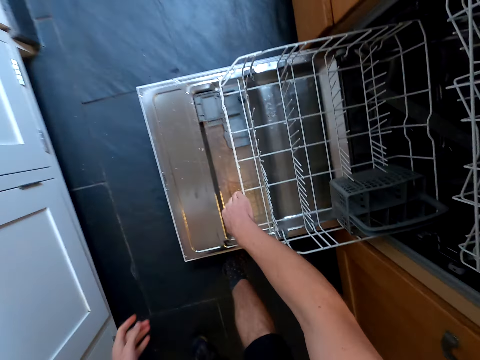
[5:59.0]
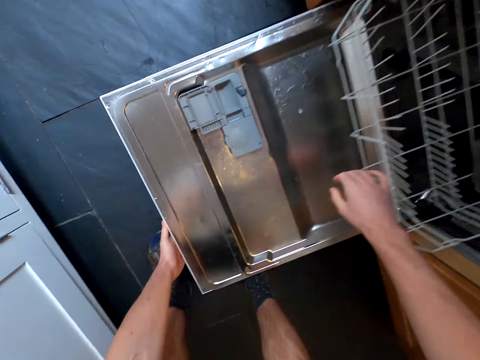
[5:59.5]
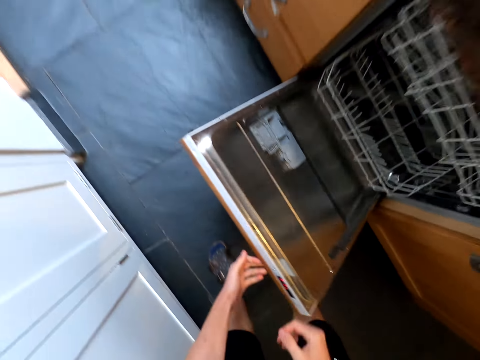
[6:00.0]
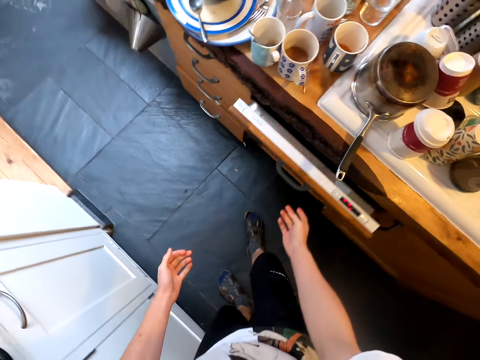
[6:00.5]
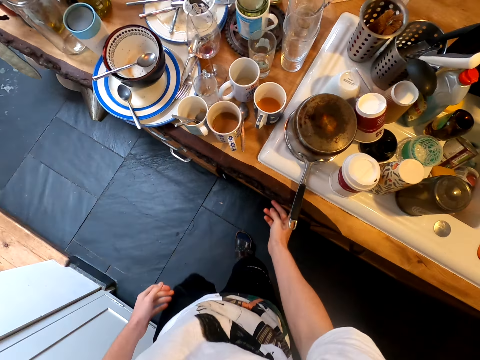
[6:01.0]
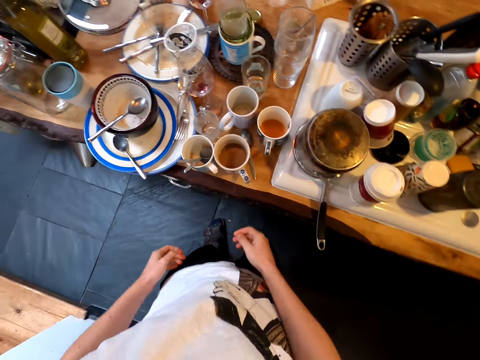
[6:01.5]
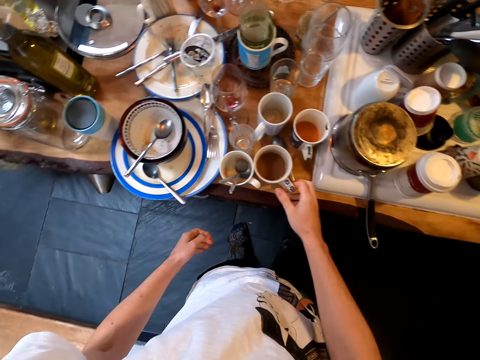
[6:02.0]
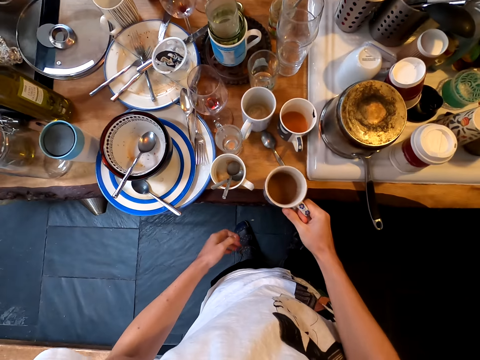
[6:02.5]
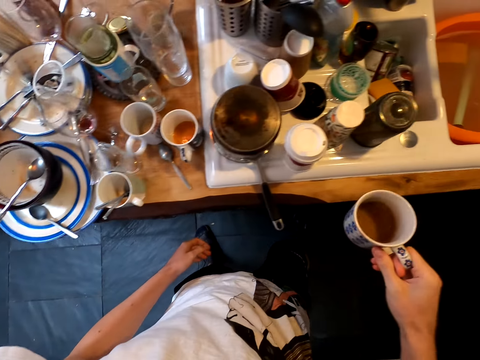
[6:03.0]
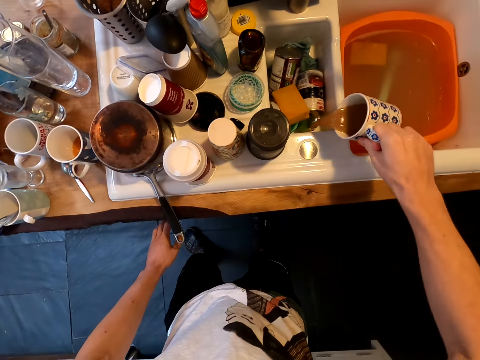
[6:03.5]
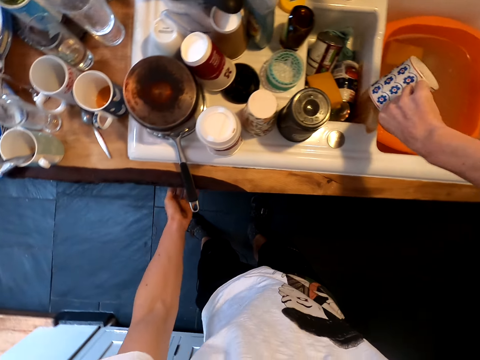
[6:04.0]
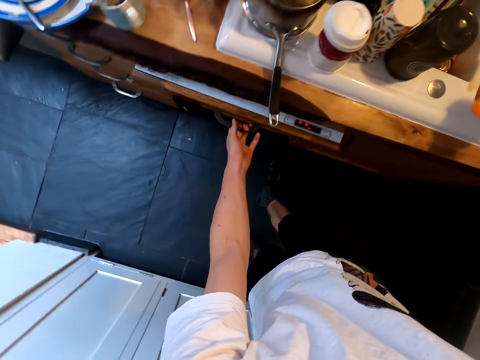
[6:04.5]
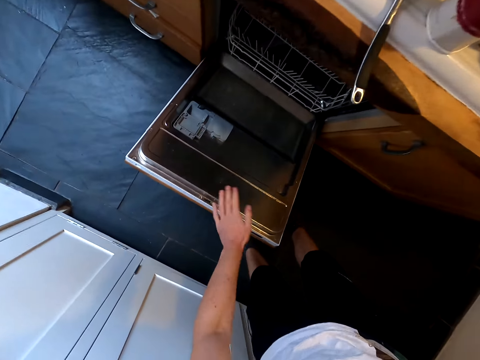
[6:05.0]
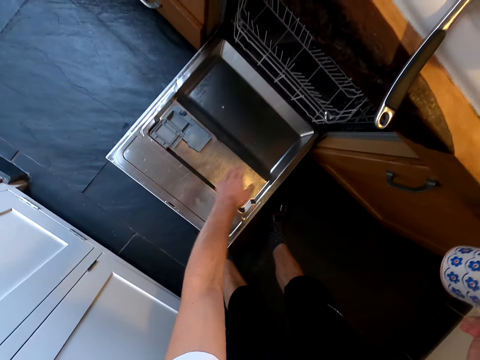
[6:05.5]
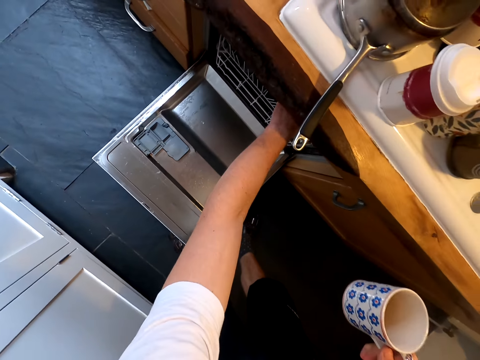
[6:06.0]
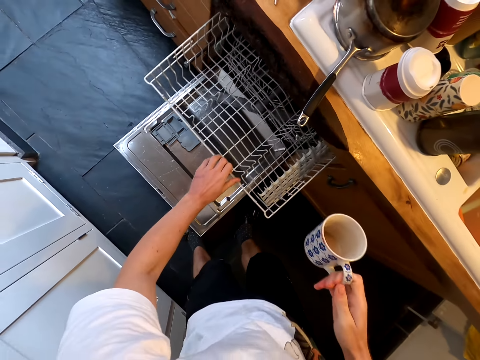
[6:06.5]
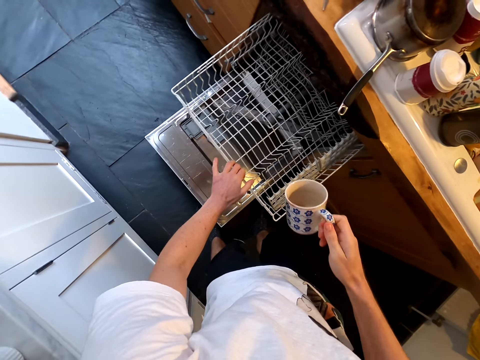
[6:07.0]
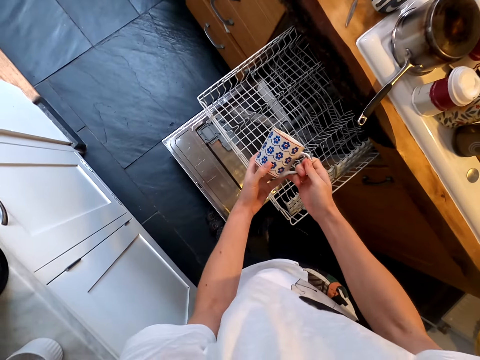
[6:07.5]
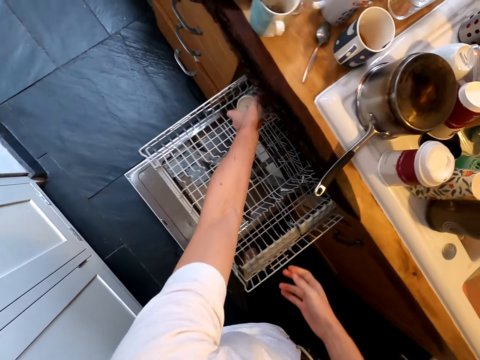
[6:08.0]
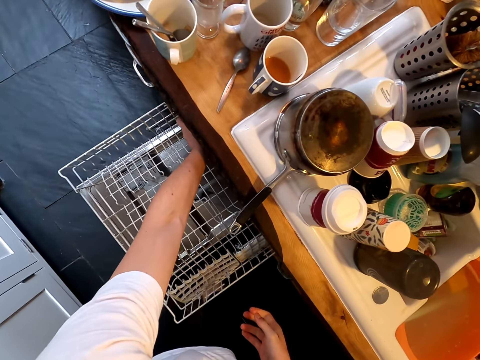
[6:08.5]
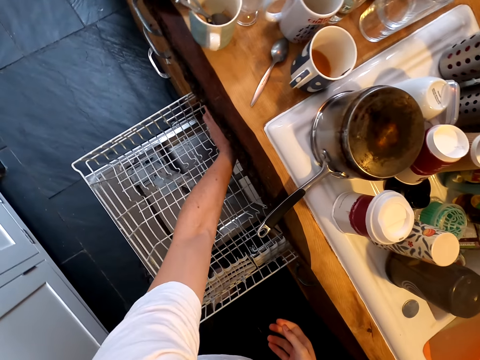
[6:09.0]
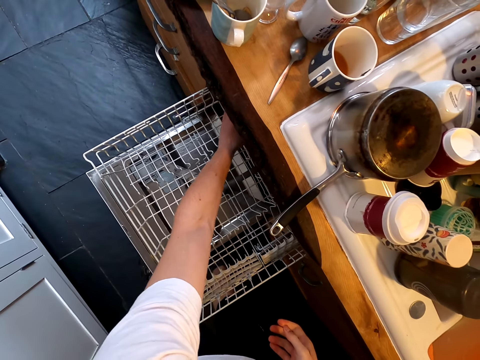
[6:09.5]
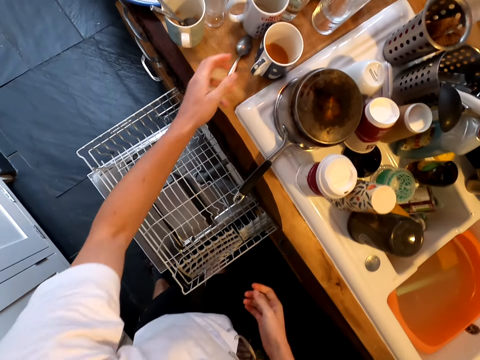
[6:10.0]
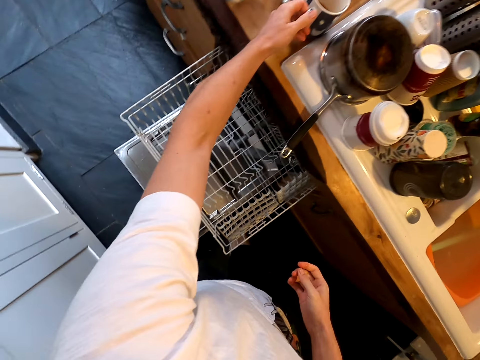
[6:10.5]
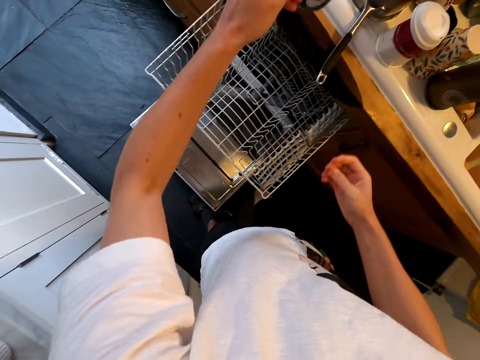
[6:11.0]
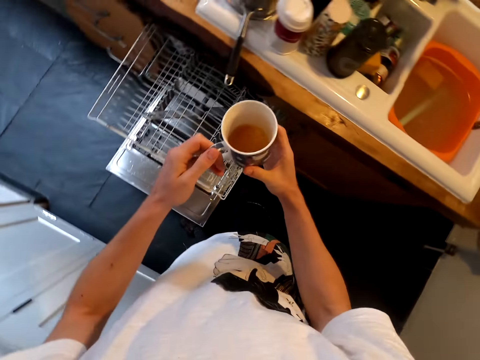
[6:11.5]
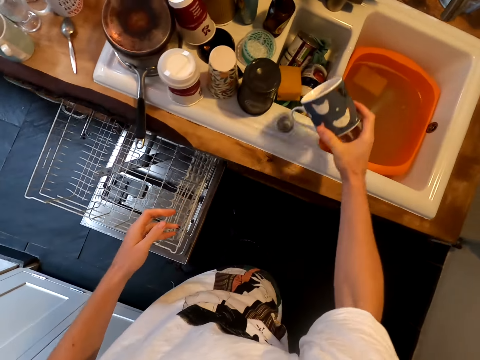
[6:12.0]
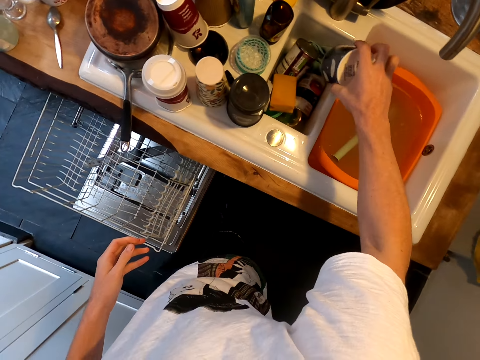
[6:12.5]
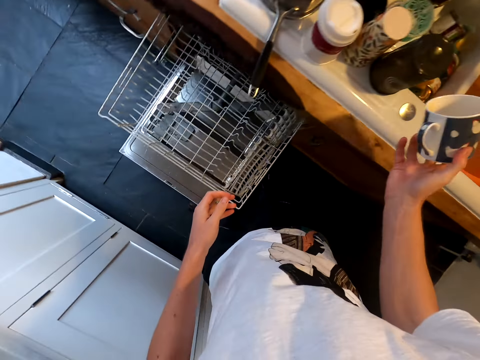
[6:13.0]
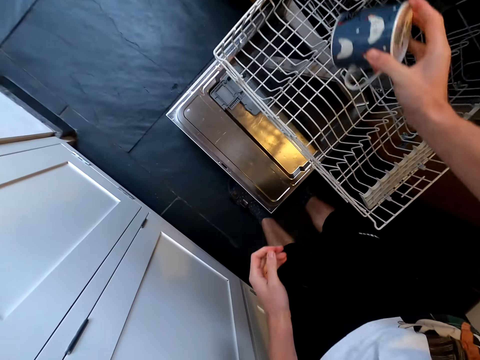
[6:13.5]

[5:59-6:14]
The camera wearer closes the dishwasher machine. They stand up. They take a cup or mug. They pour tea from the cup in the sink. They close the drawer. They open the dishwasher machine. They push the dishwasher rack. They put the cup in the dishwasher. They pick up the mug. They pour dirt from the cup in the sink.

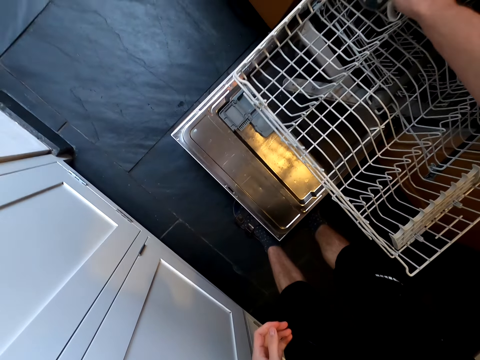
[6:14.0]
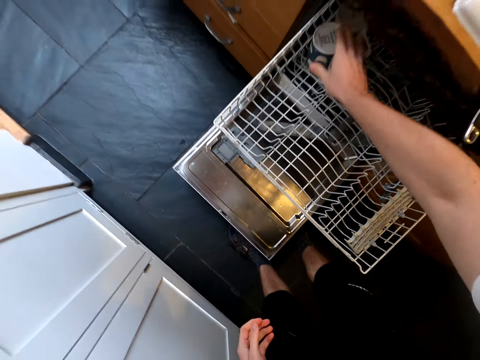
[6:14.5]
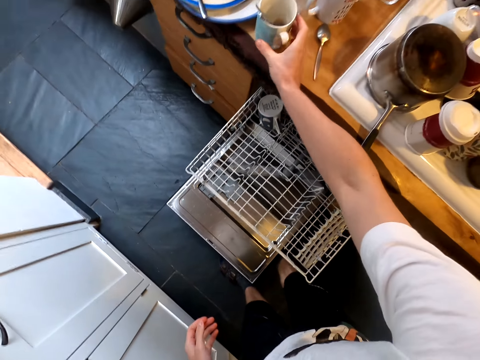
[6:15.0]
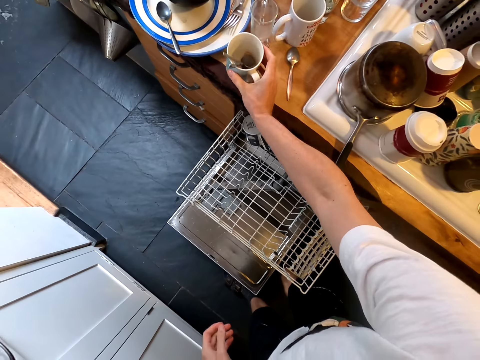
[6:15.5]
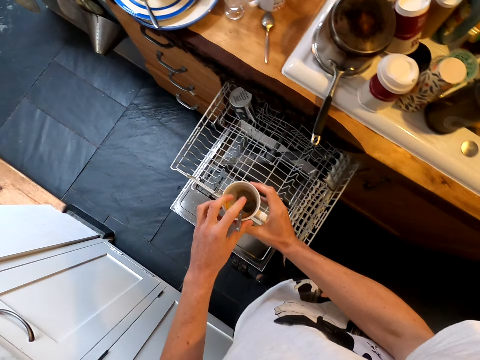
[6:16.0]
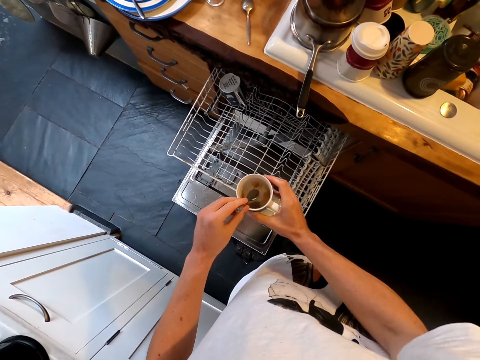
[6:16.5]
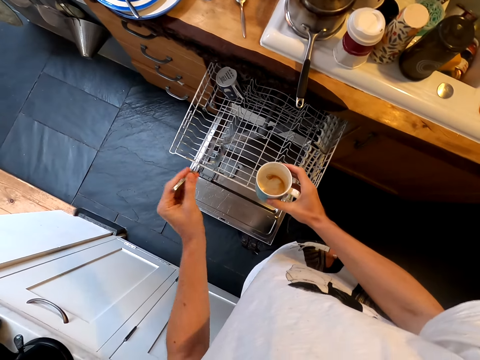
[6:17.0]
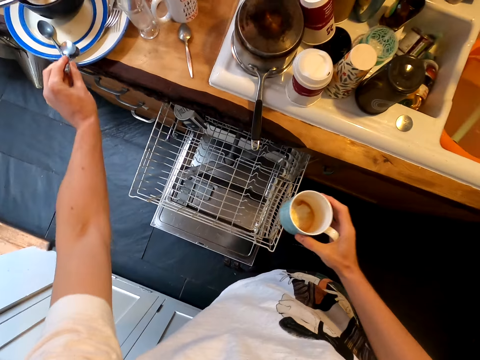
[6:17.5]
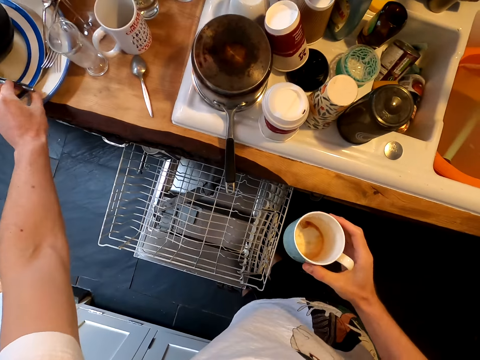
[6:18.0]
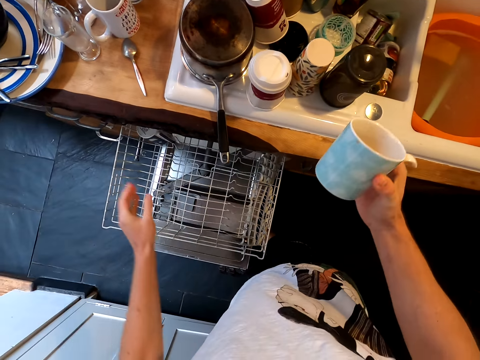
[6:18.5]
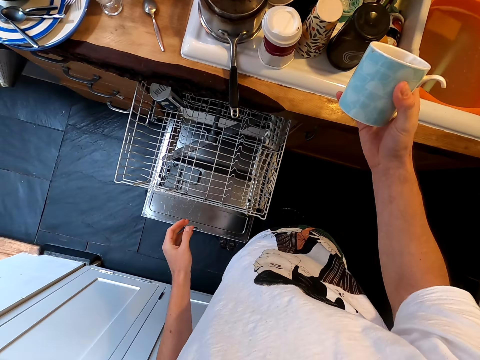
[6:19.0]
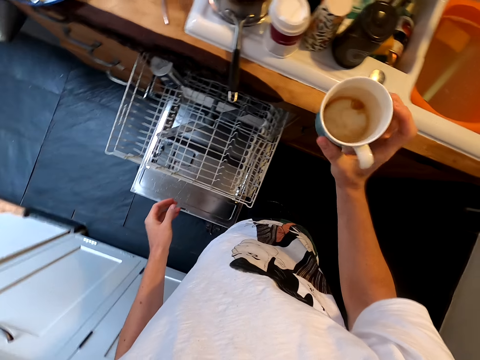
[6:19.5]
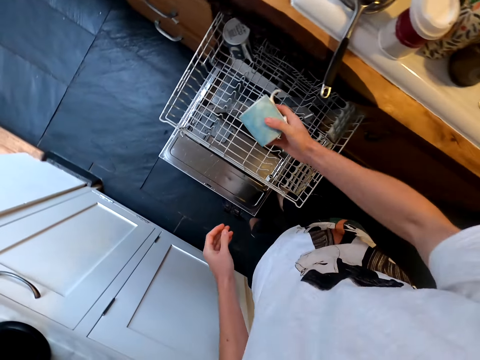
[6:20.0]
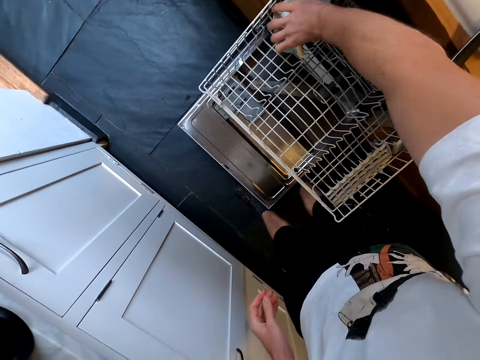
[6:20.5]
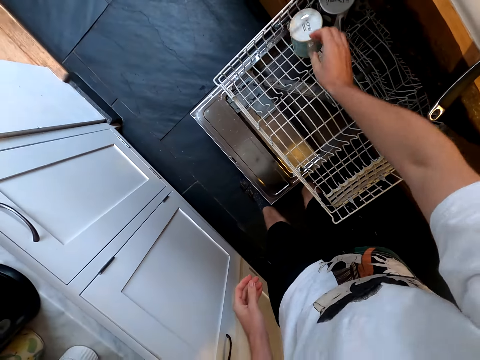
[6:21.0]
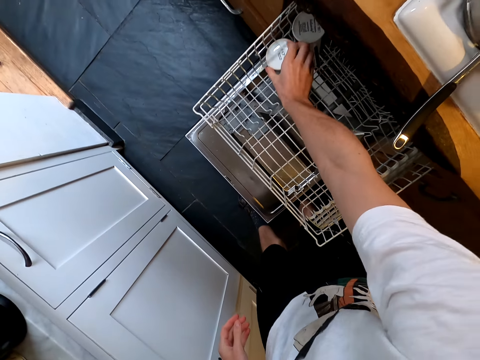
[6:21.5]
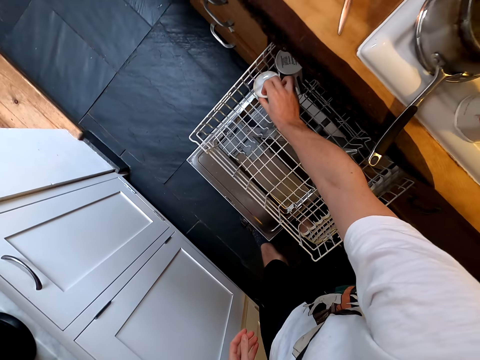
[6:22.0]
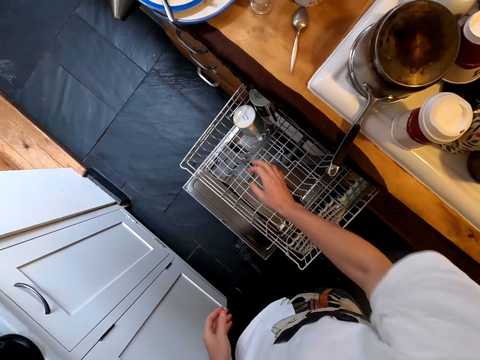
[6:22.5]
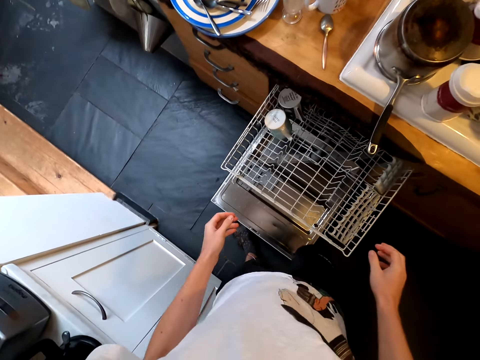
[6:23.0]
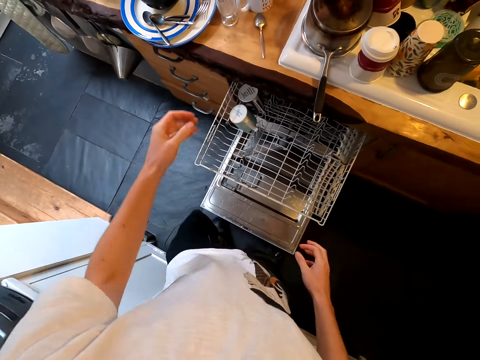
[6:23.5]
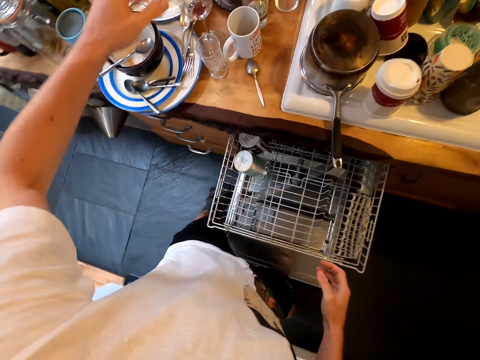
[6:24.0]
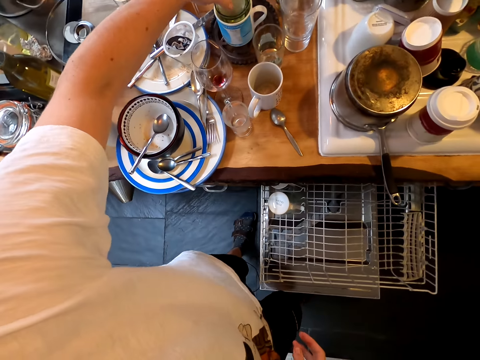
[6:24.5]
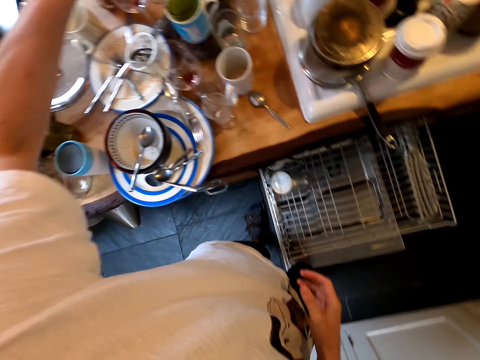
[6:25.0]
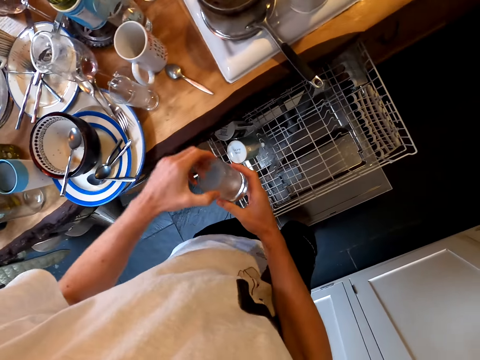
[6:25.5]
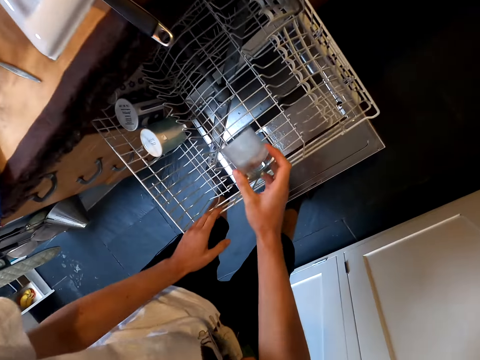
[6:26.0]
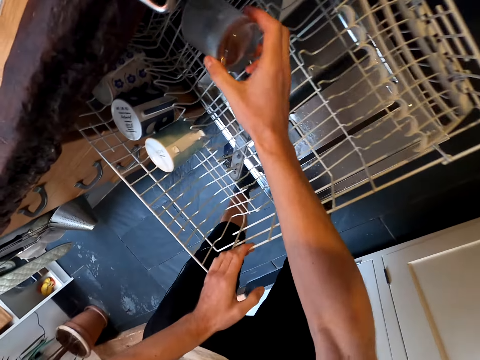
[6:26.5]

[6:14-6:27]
The camera wearer puts the cup or mug in the dishwasher. They take more utensils. They pick the mug. They take spoons from the cup. They put the spoons in plates on the kitchen slab. They look on the cup. They put the cup in the dishwasher. They arrange the cup well. They take a glass from the kitchen slab.
